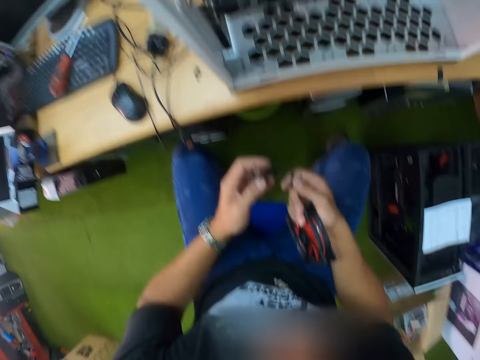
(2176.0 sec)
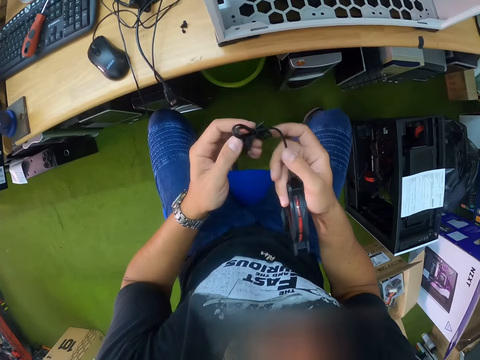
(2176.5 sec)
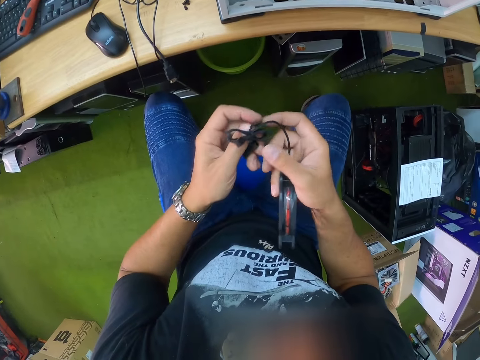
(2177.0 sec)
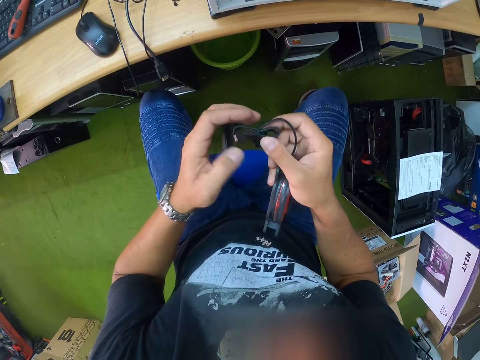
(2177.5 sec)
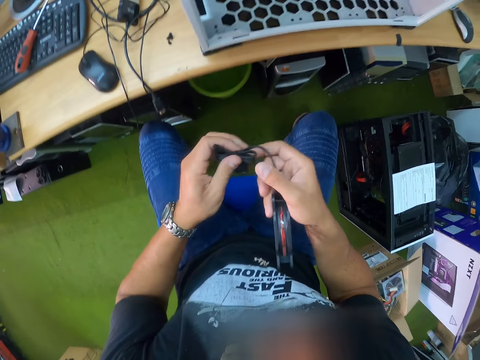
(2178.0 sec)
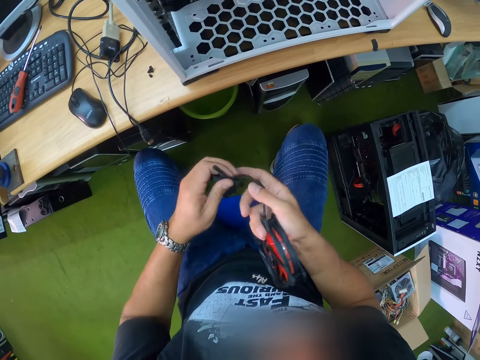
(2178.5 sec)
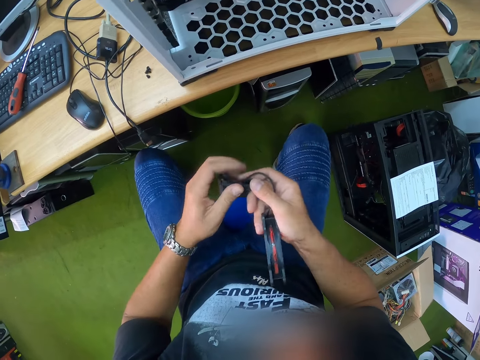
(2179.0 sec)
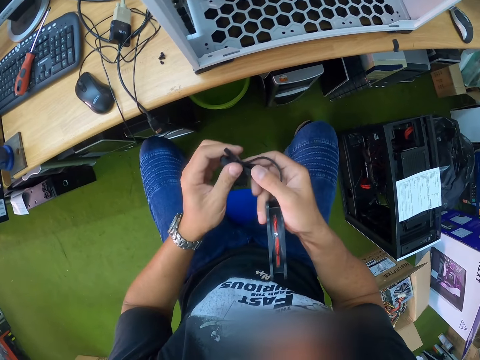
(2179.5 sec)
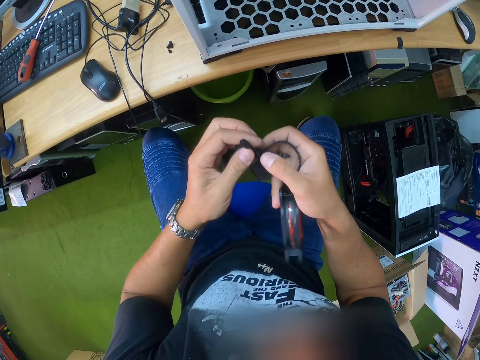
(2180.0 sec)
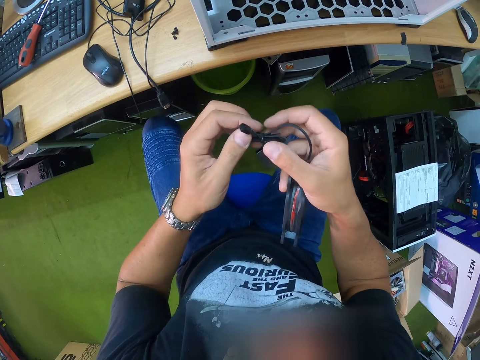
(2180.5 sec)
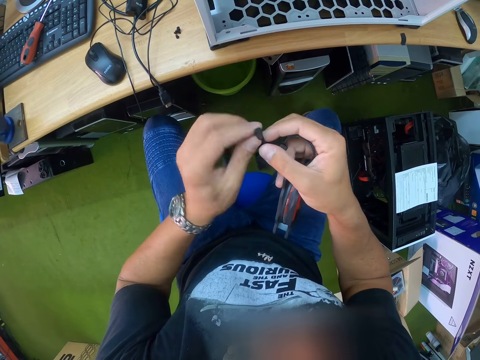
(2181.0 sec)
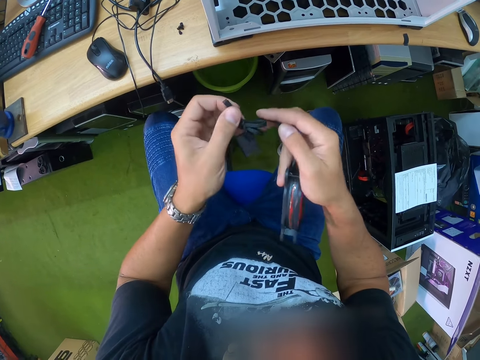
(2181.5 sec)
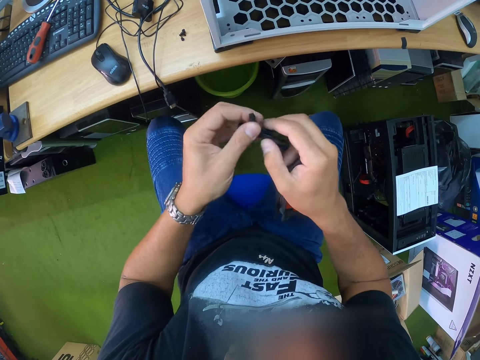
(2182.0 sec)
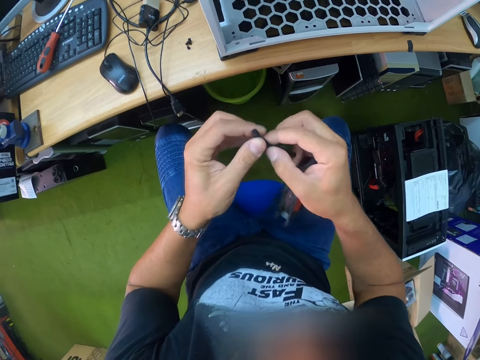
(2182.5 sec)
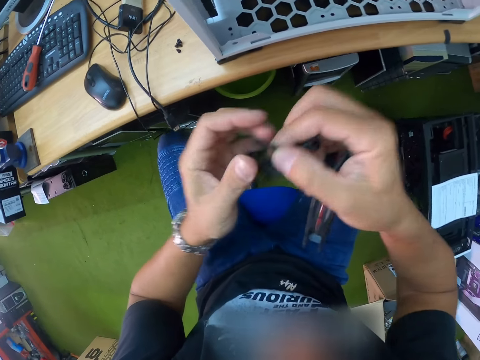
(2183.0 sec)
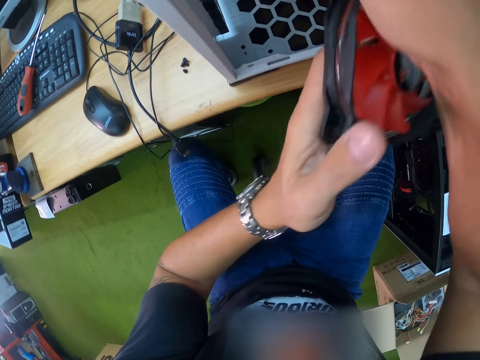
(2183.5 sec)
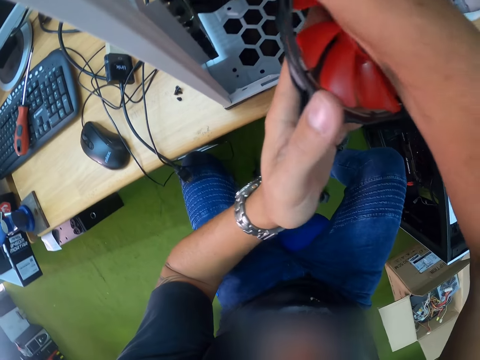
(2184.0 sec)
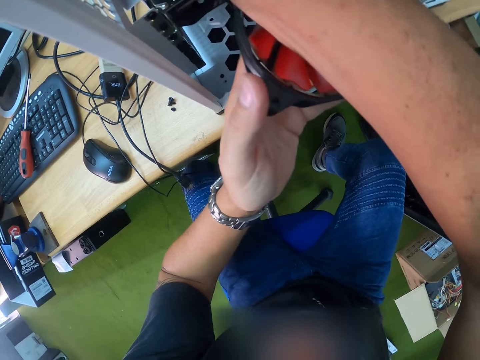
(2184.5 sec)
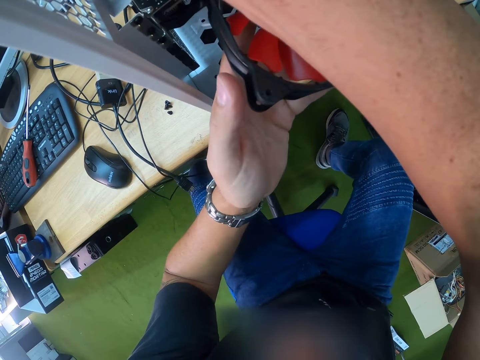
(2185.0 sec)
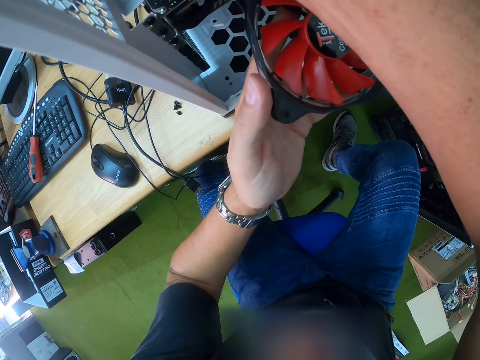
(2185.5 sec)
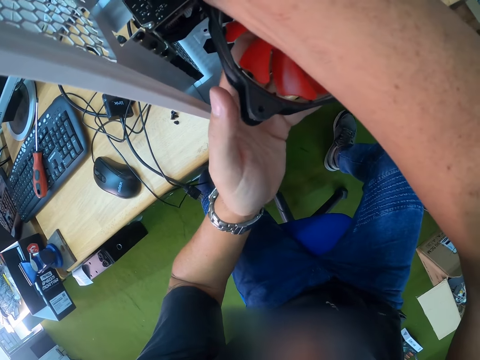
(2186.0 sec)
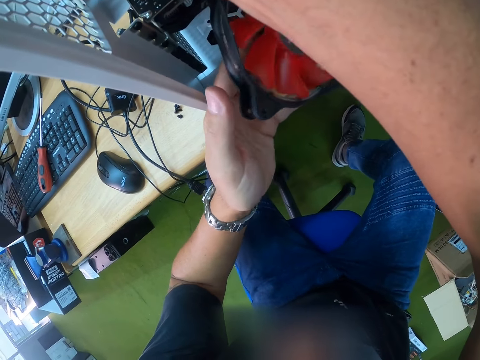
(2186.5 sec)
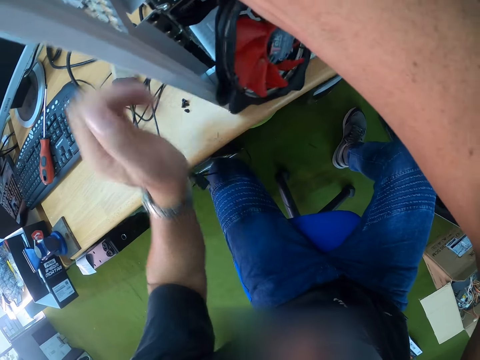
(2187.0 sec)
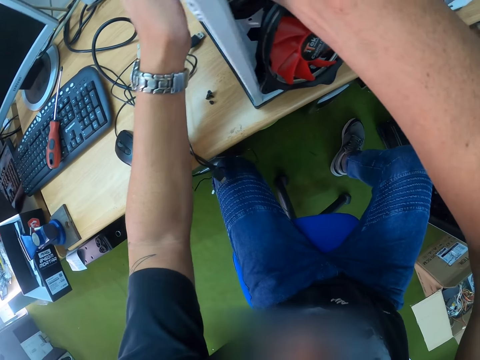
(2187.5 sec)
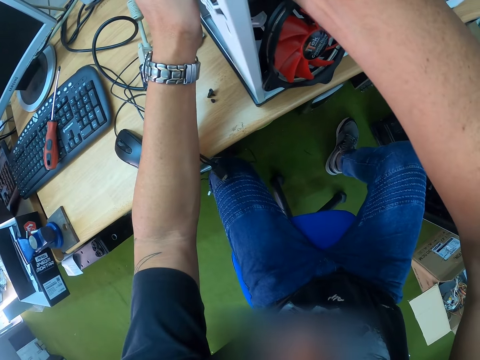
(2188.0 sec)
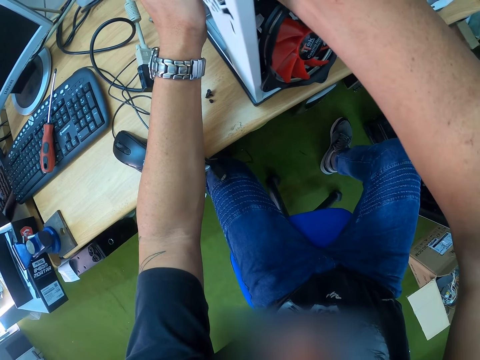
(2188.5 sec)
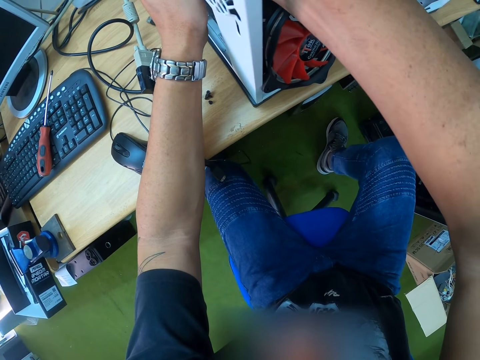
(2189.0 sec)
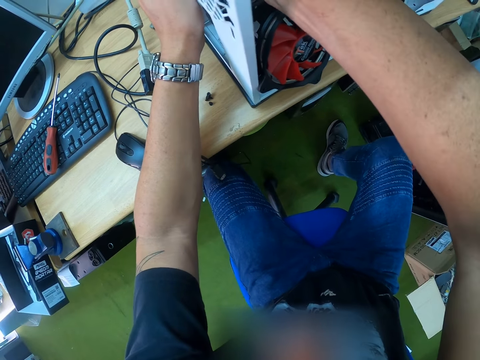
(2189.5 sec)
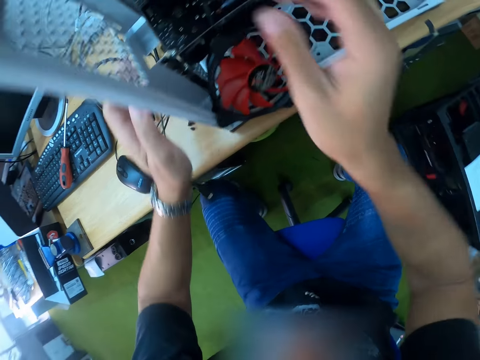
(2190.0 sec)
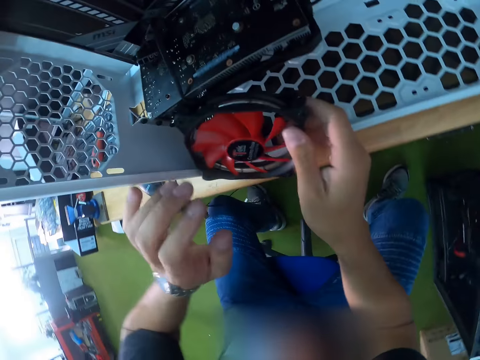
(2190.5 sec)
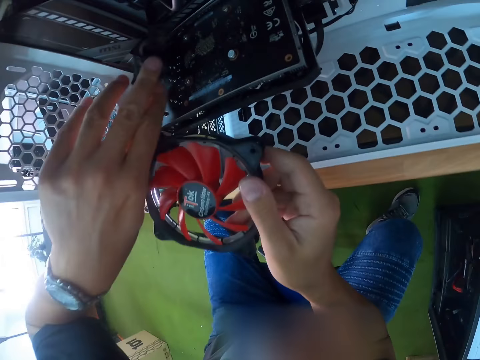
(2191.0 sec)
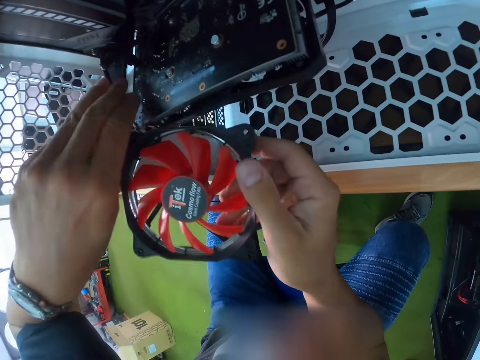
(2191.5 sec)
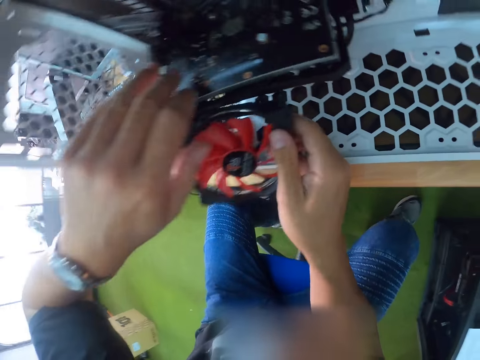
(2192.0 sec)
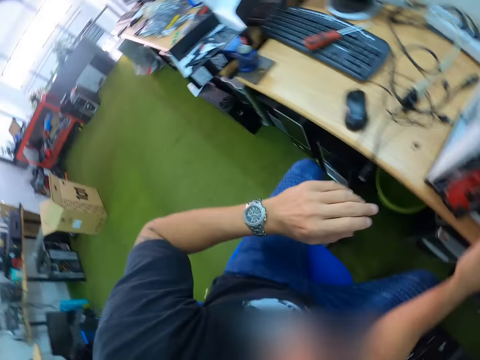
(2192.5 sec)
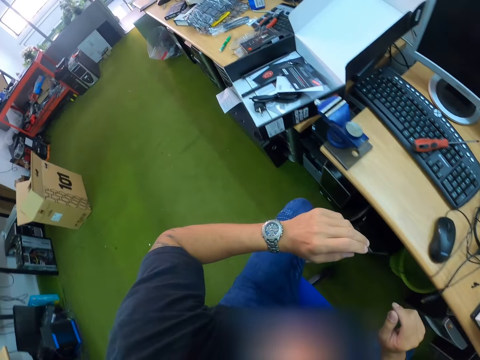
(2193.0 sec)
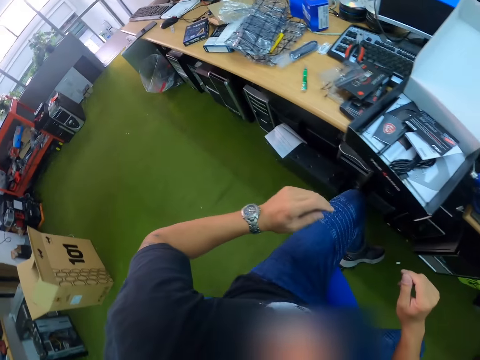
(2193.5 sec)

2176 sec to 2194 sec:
The camera wearer adjusts the cable of the computer fan. He inserts the hard drive into the CPU with his right hand. He fixes the computer fan on the central processing unit. He holds the CPU with his left hand. He adjusts the computer fan. He holds the hard drive with both hands.

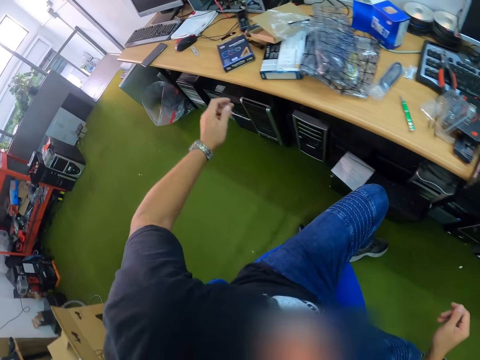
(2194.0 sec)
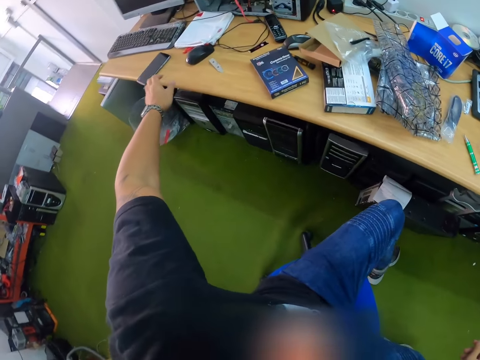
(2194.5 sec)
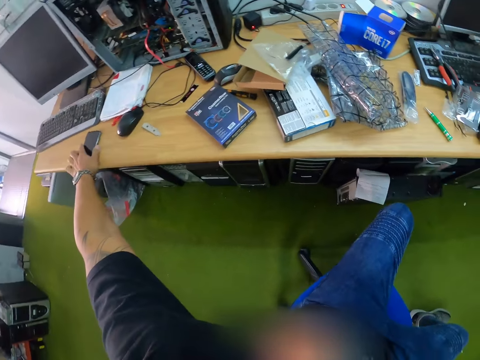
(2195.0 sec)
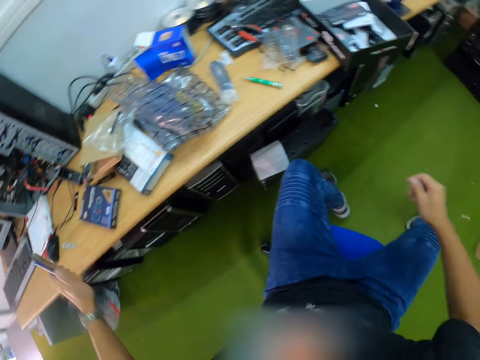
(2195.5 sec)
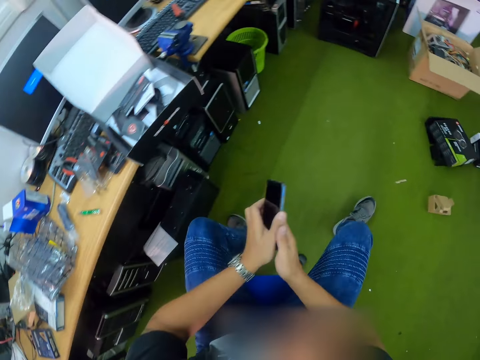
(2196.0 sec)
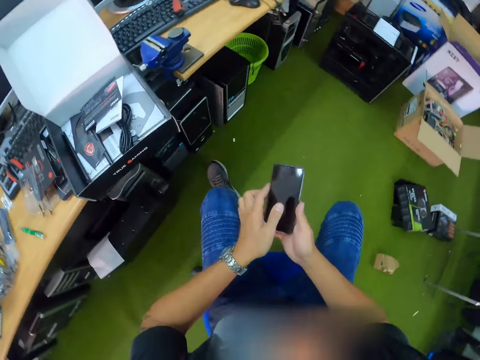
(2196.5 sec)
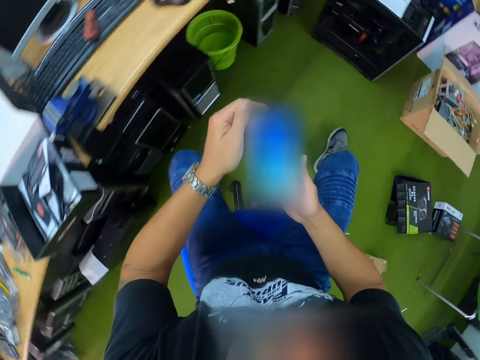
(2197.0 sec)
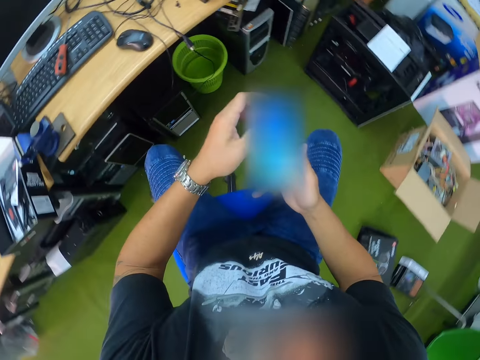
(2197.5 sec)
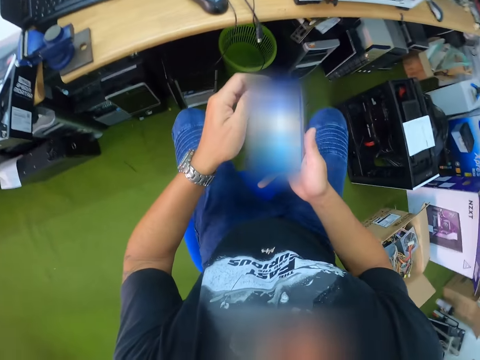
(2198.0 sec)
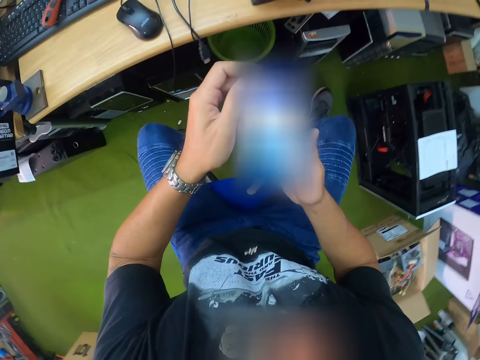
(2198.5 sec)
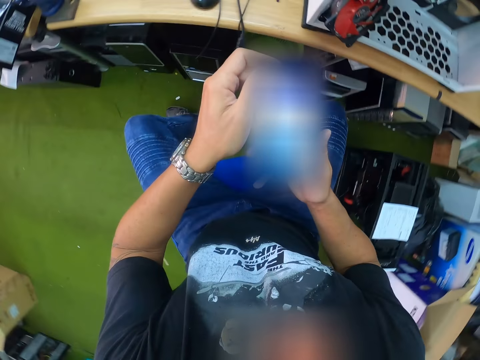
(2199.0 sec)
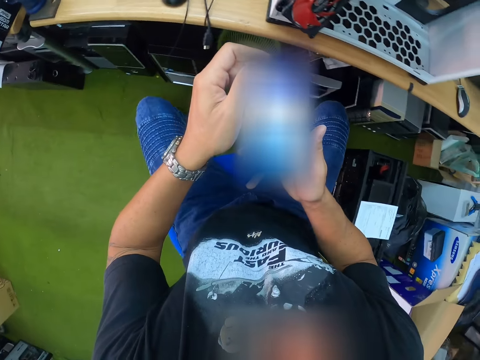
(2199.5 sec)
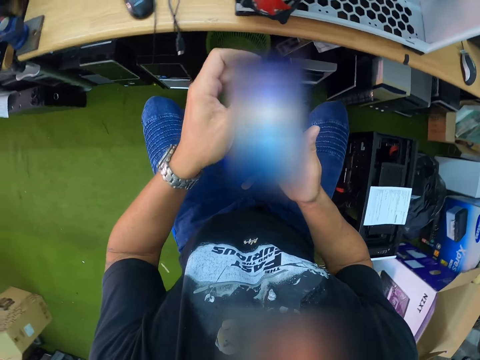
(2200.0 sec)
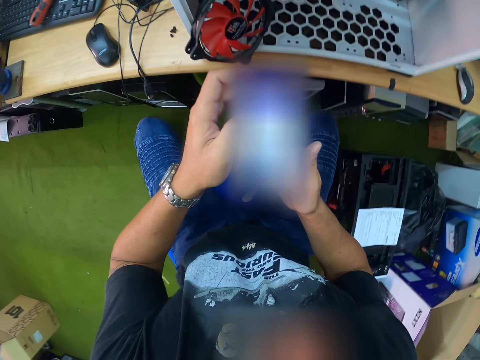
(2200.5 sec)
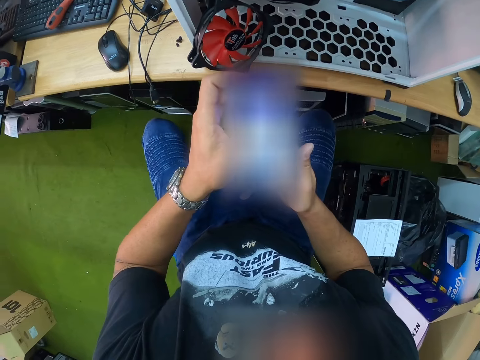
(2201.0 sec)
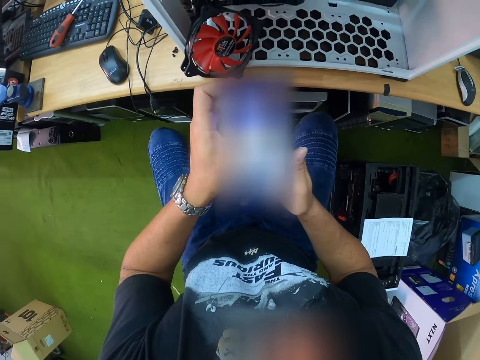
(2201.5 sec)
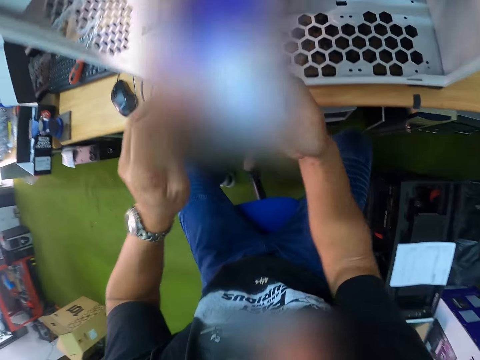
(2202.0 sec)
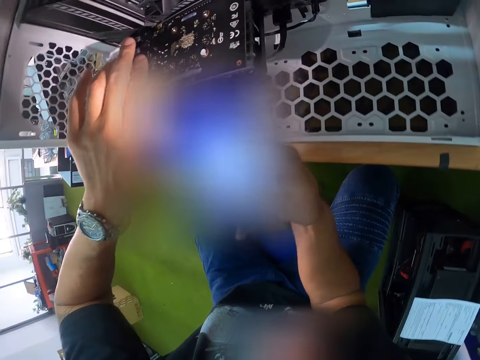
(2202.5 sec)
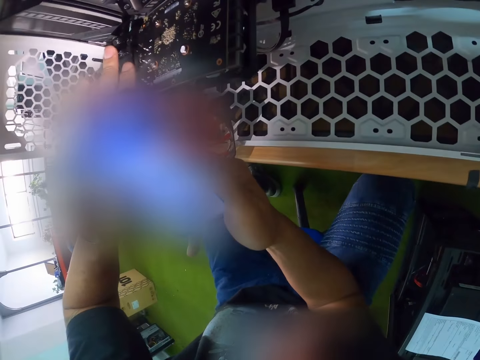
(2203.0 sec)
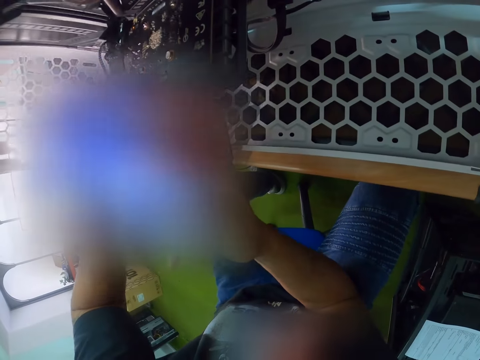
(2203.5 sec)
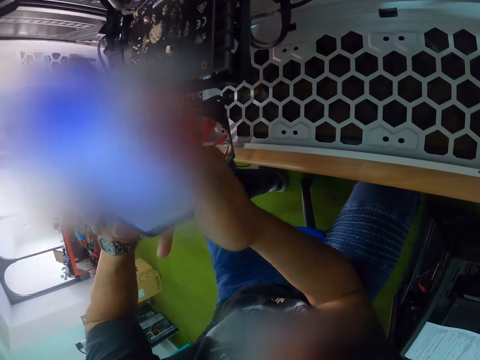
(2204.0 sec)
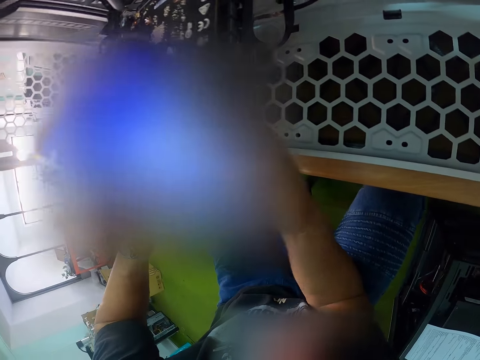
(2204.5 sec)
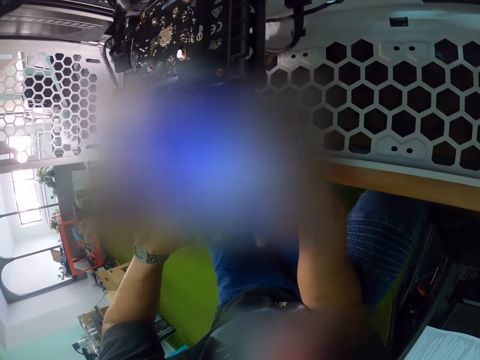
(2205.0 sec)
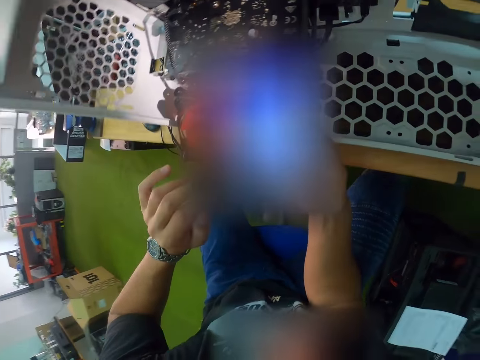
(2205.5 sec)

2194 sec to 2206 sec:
The camera wearer picks up a phone from the table with his left hand. He operates the phone with both hands. He scrolls the phone.
